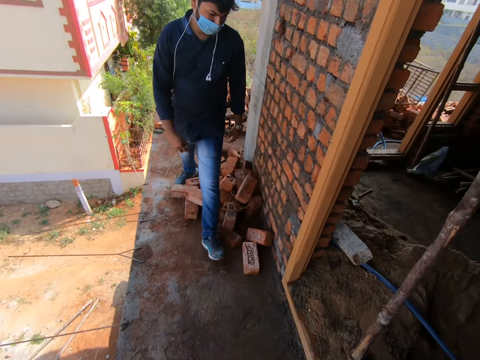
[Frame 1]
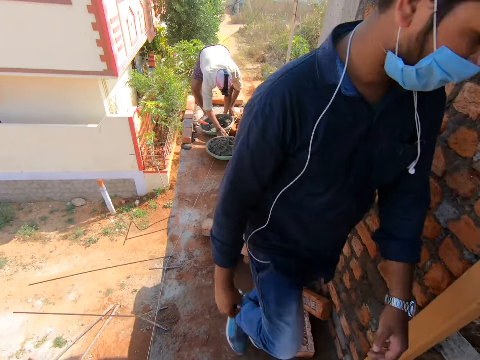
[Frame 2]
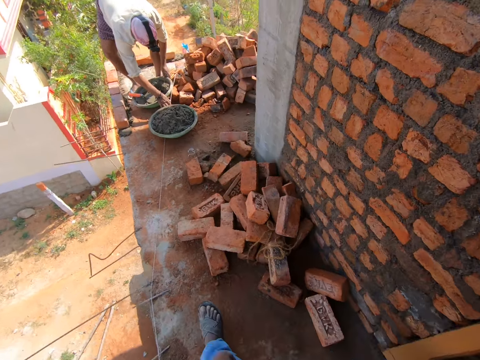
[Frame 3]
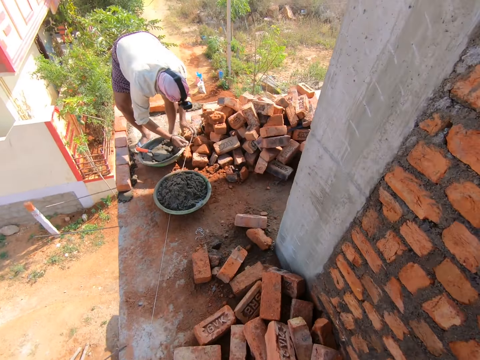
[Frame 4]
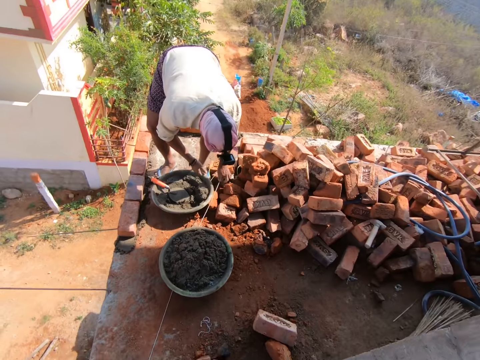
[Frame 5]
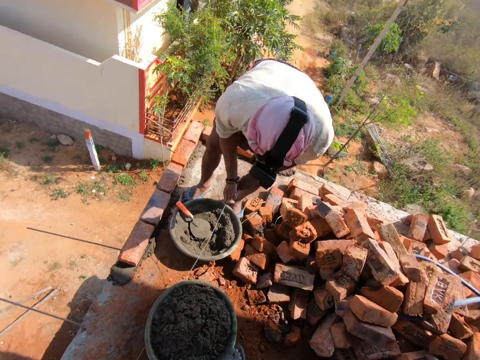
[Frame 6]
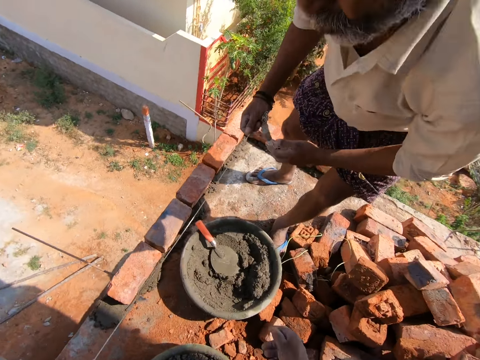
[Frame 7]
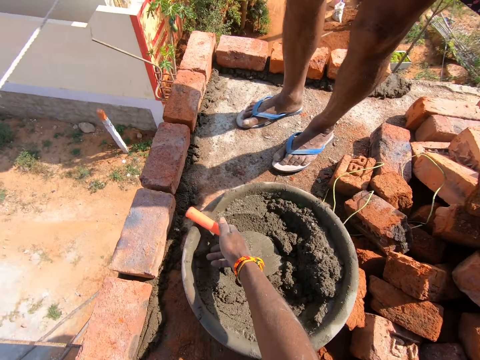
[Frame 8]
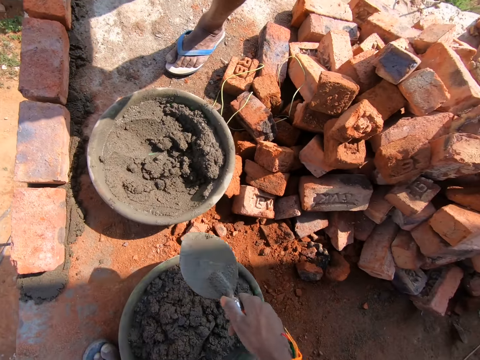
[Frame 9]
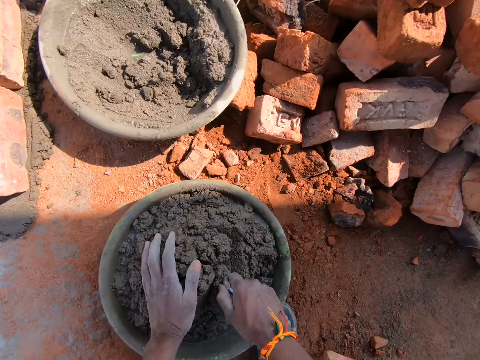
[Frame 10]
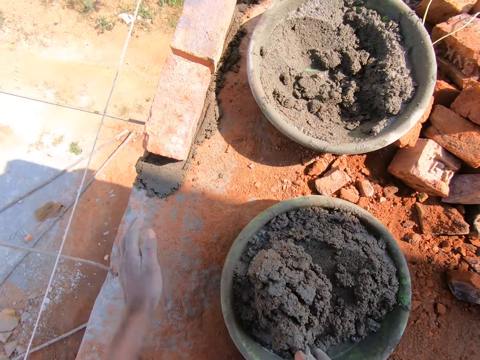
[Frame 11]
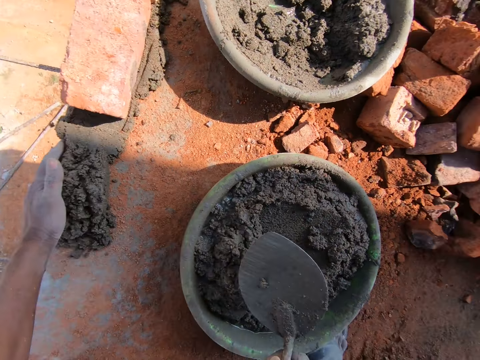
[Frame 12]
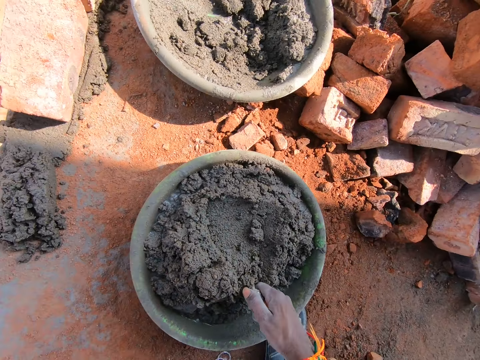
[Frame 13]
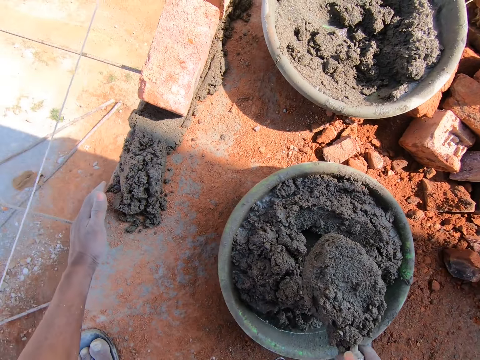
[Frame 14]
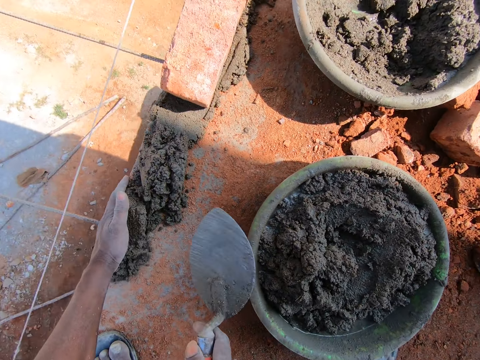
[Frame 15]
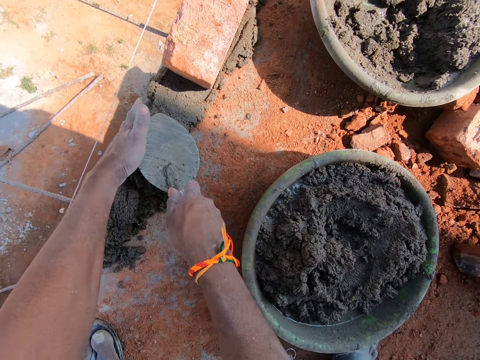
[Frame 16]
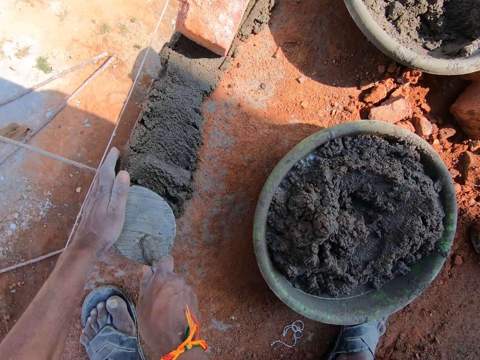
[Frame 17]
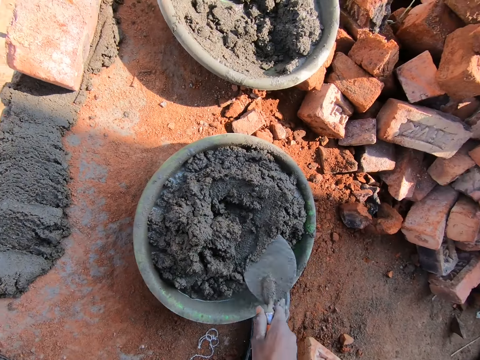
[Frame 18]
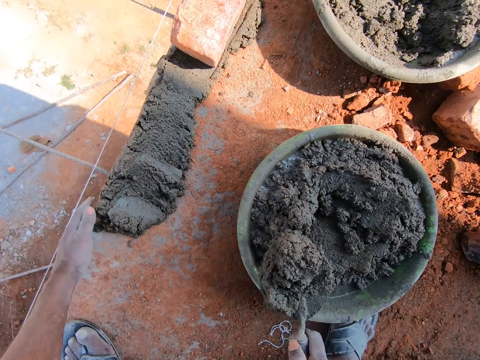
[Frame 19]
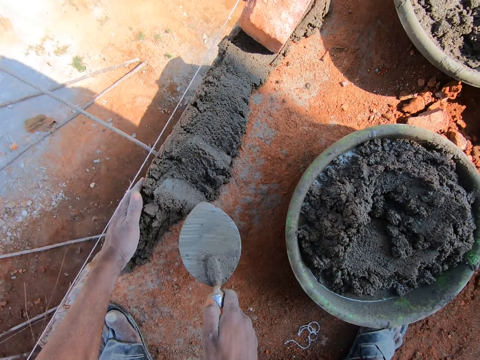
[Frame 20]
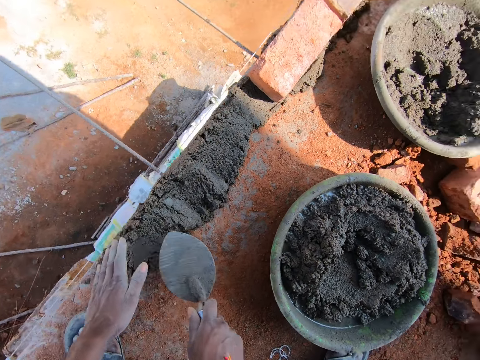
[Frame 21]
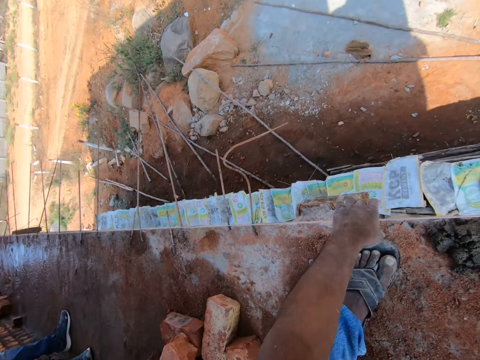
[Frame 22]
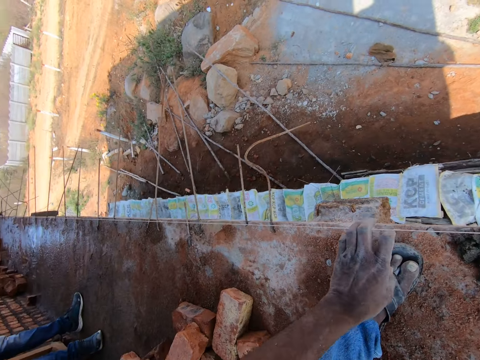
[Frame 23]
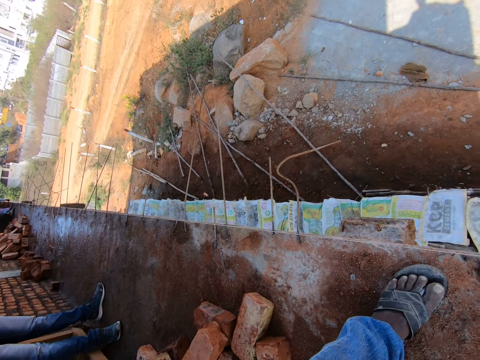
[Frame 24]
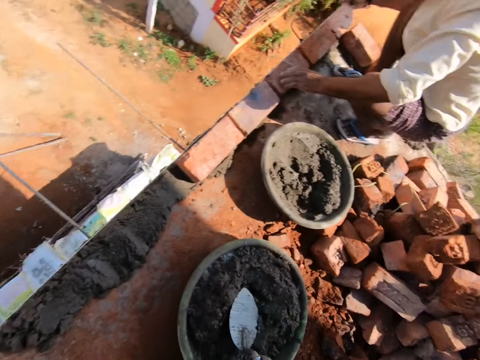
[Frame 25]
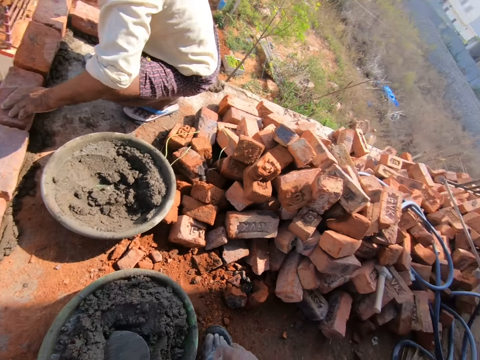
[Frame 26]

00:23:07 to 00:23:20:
A man picks thread from the floor. The camera wearer picks up the trowel in the basin or tray with the mortar. They scoop mortar from the tray with the trowel. They put mortar on the floor. They scoop mortar from the tray. They put mortar on the floor with the trowel. They flatten the mortar on the floor with the trowel. They scoop mortar from the tray with the trowel. They put mortar on the floor with the trowel. They flatten the mortar on the floor with the trowel. They touch the thread.

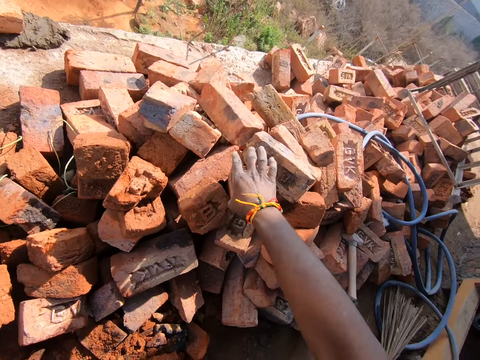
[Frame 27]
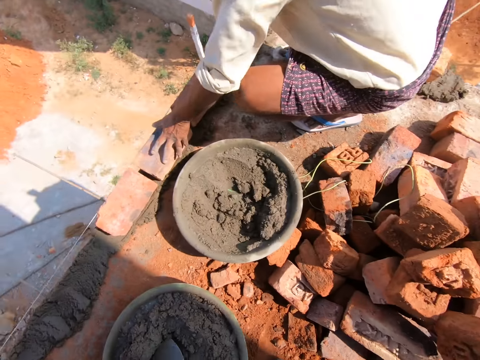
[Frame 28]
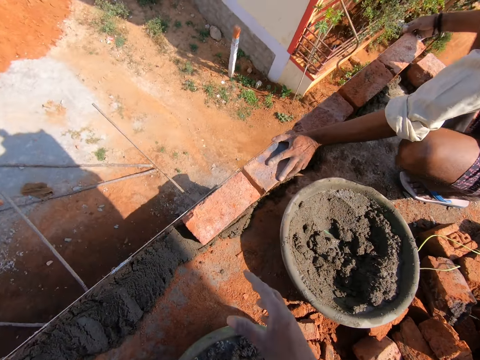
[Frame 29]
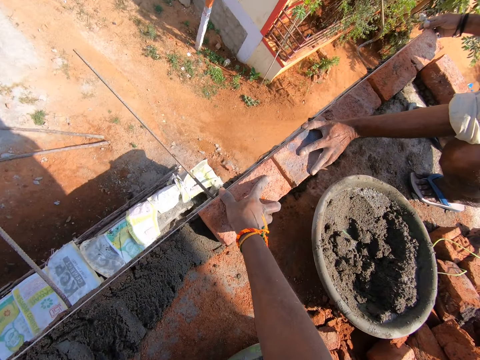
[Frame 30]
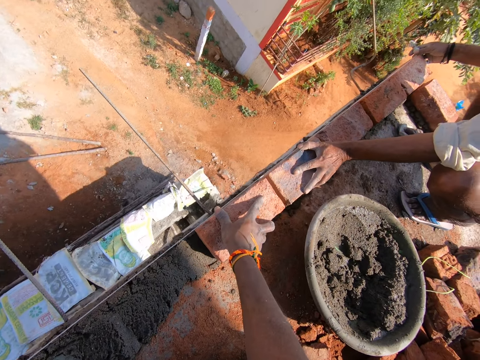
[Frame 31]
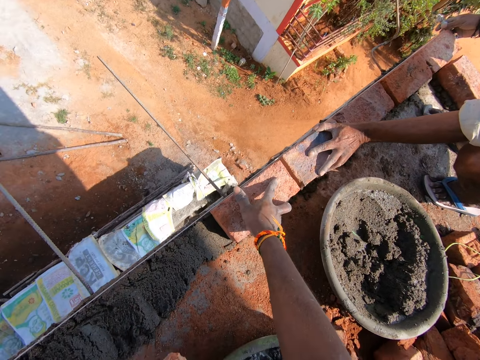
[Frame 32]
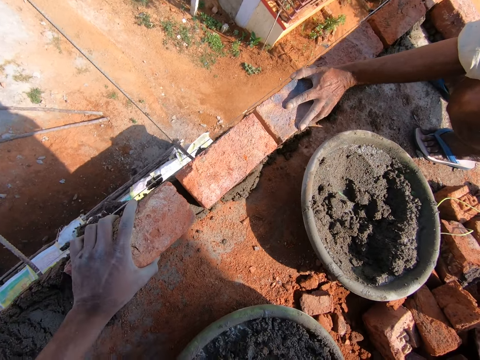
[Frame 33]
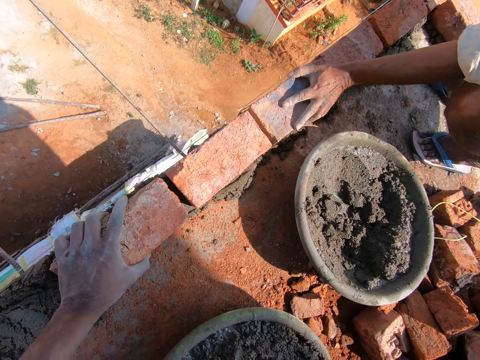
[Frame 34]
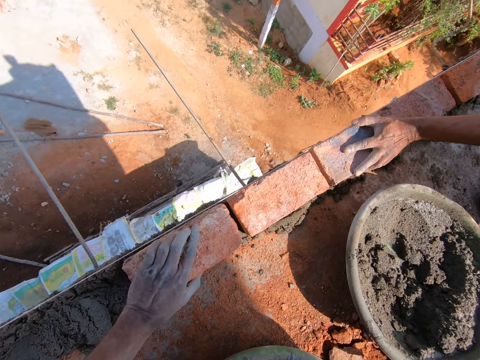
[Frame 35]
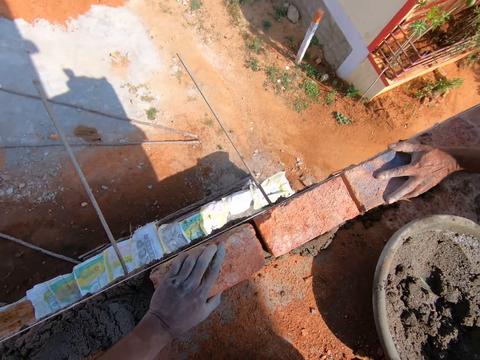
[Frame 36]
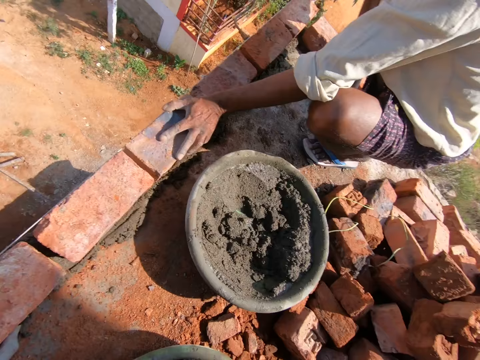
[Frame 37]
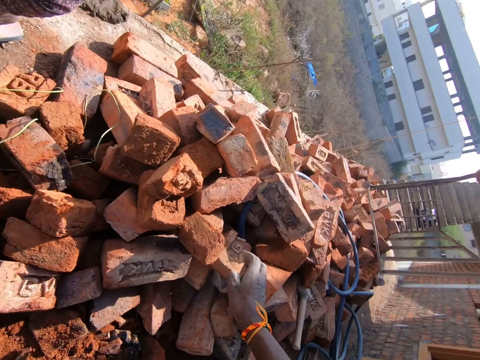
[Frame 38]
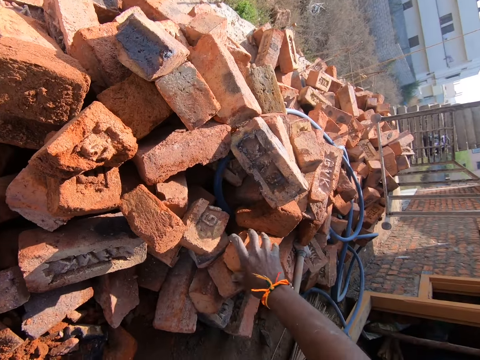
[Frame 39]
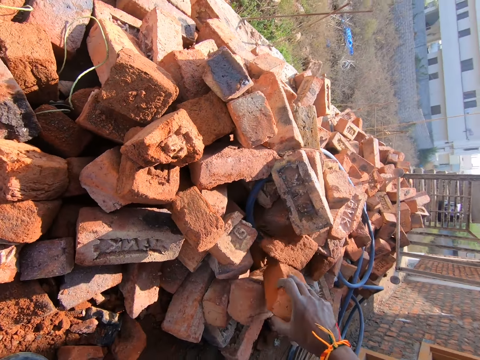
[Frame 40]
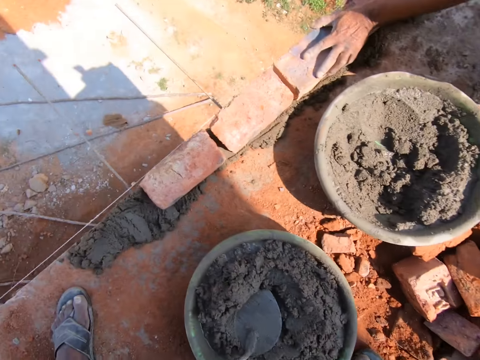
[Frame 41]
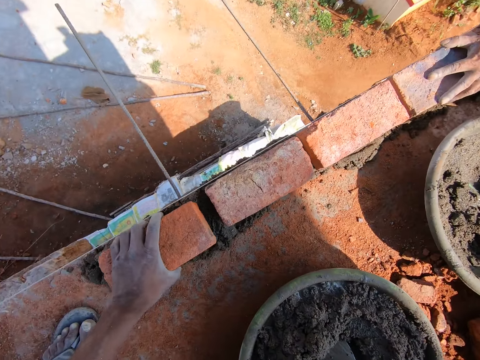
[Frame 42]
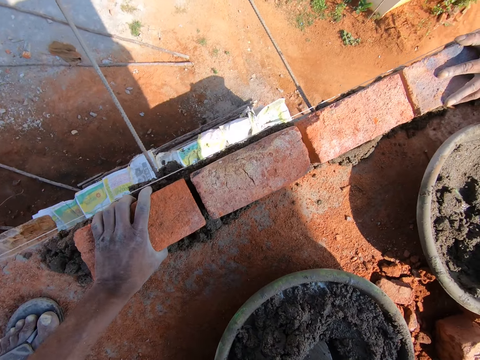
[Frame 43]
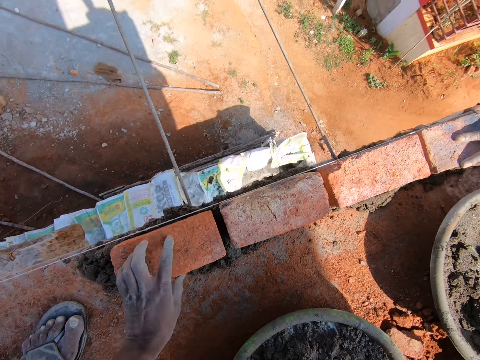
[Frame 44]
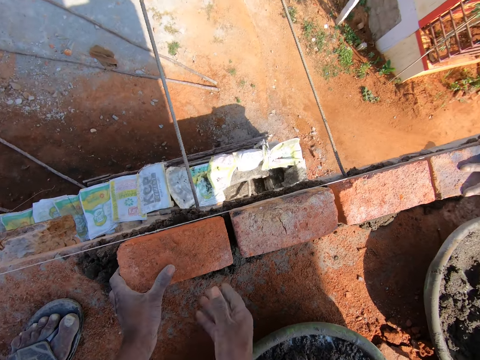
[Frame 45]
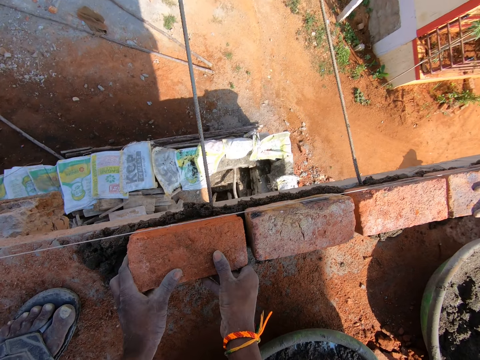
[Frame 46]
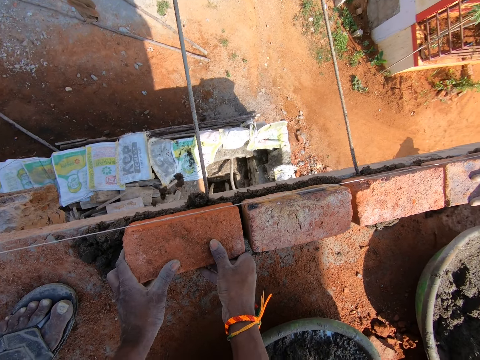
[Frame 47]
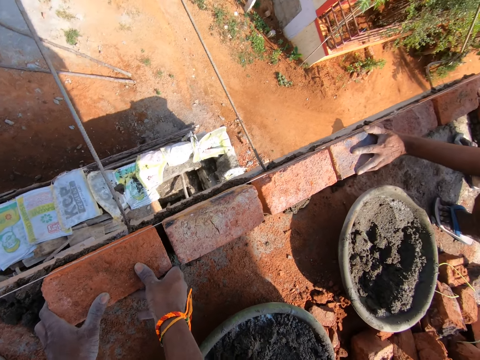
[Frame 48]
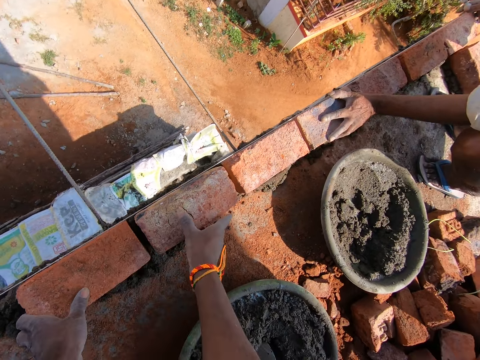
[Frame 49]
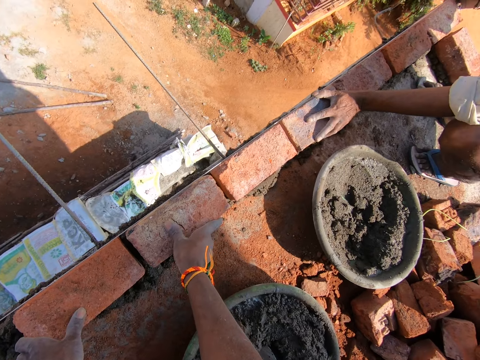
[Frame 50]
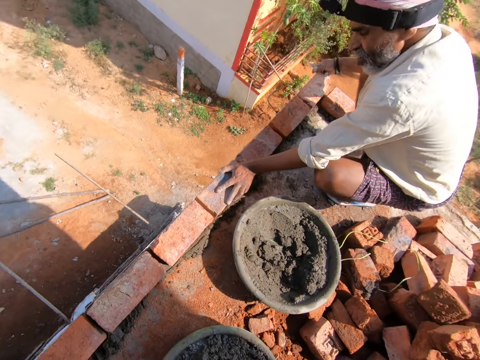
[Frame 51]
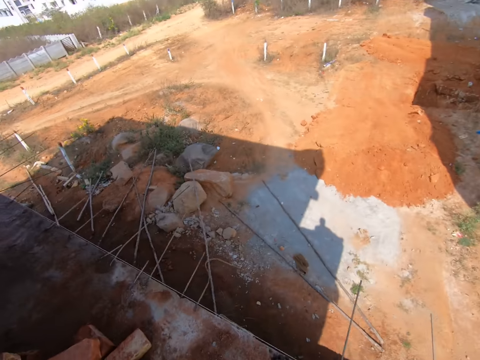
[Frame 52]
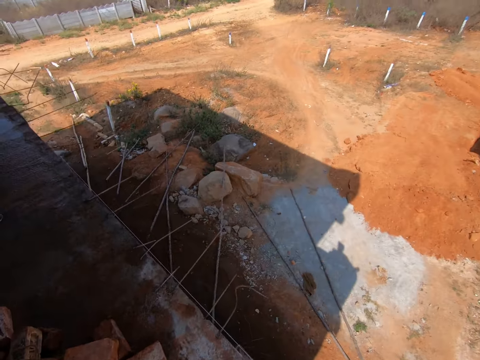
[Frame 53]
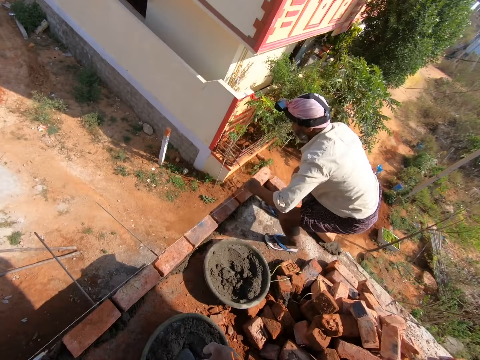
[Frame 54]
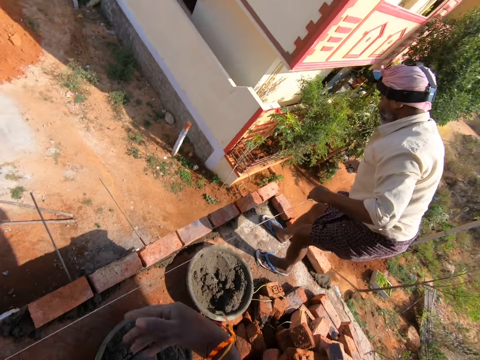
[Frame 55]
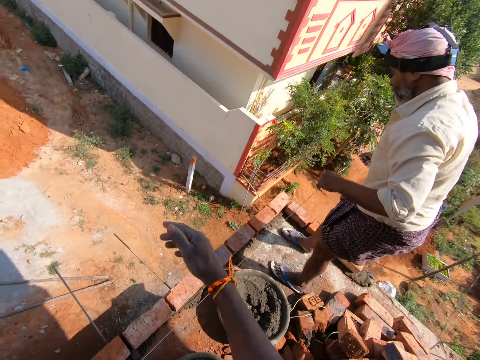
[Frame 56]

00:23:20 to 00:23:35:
The camera wearer picks a brick from the floor with the right hand. They adjust the brick on the floor. They place the brick on the mortar. They pick a brick from the floor with the right hand. They place the brick on the mortar. They adjust the brick on the mortar. They stare around the construction site. They make gestures to a man.
